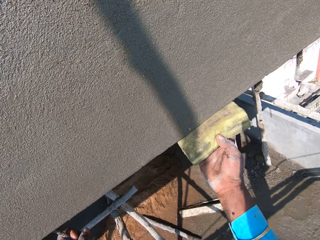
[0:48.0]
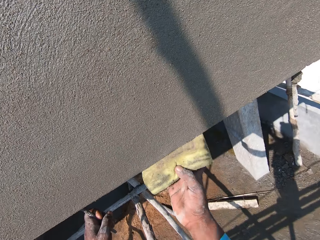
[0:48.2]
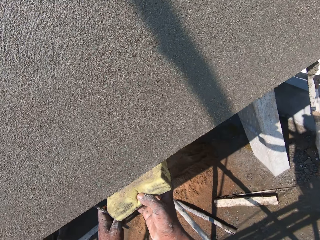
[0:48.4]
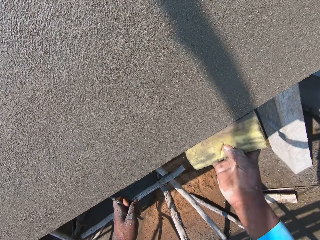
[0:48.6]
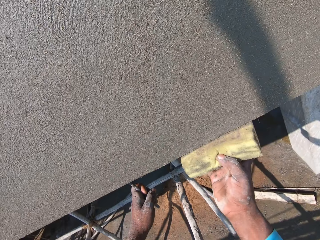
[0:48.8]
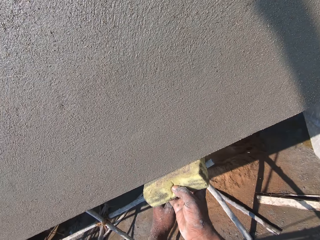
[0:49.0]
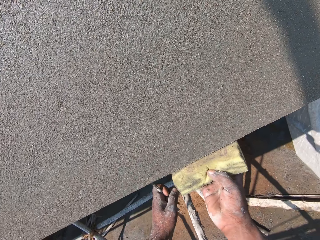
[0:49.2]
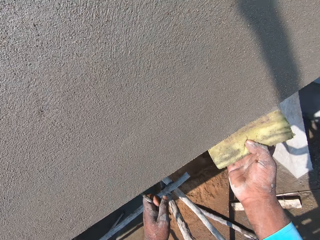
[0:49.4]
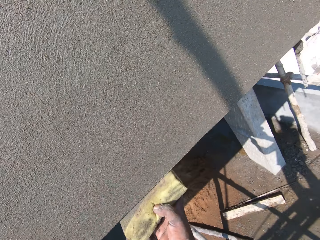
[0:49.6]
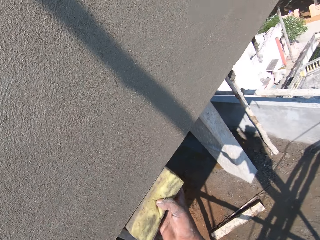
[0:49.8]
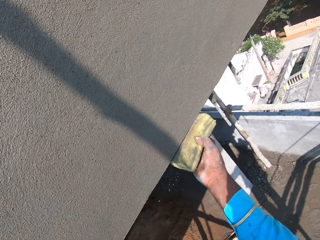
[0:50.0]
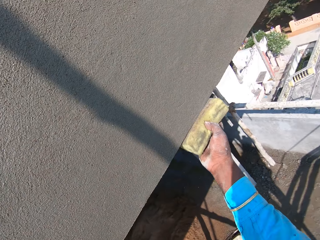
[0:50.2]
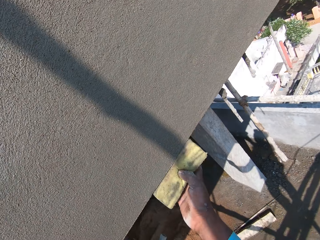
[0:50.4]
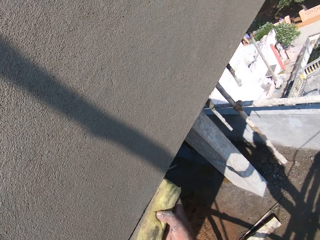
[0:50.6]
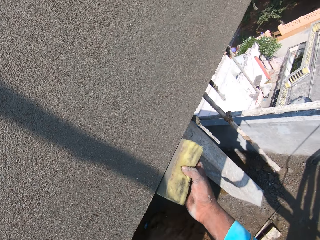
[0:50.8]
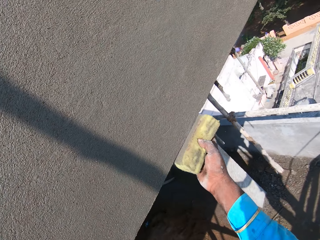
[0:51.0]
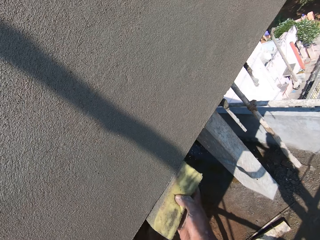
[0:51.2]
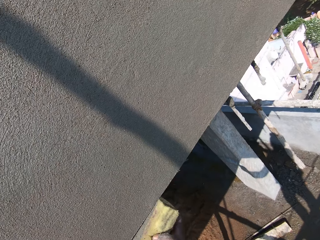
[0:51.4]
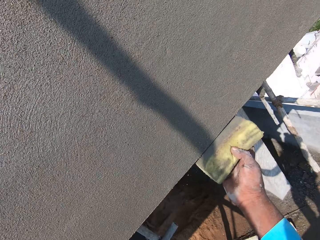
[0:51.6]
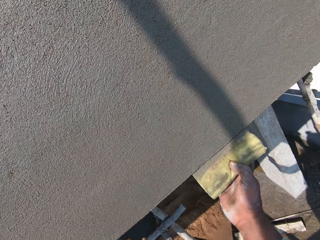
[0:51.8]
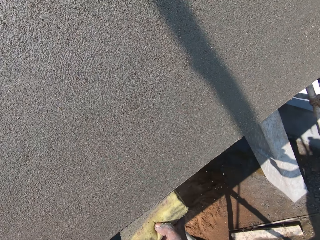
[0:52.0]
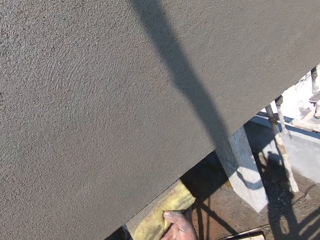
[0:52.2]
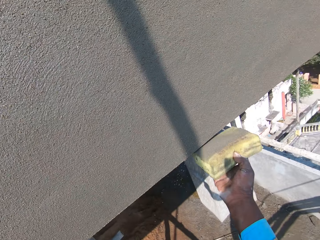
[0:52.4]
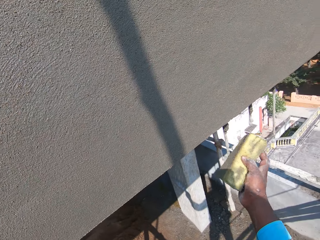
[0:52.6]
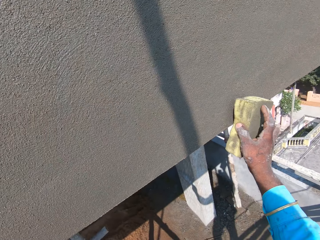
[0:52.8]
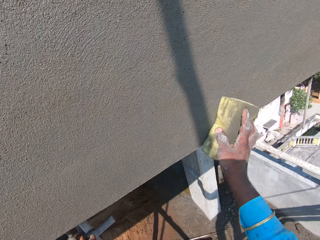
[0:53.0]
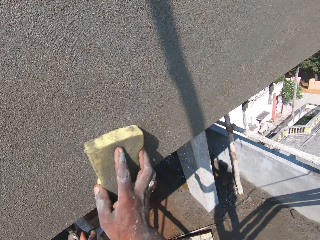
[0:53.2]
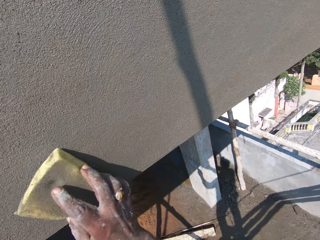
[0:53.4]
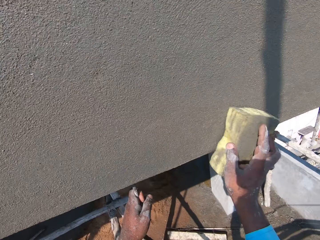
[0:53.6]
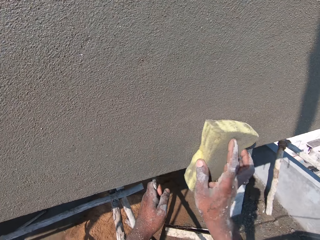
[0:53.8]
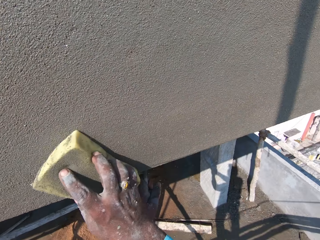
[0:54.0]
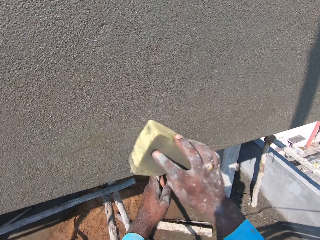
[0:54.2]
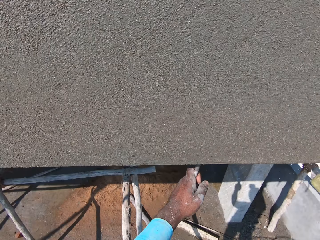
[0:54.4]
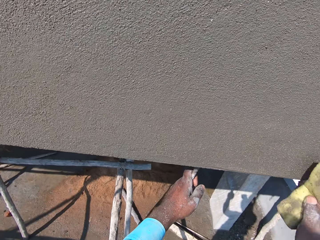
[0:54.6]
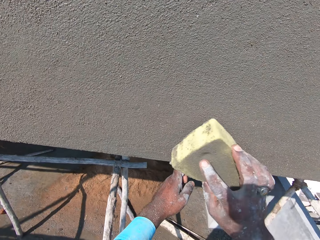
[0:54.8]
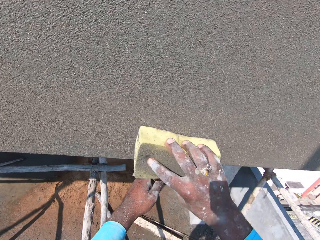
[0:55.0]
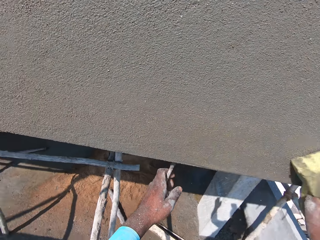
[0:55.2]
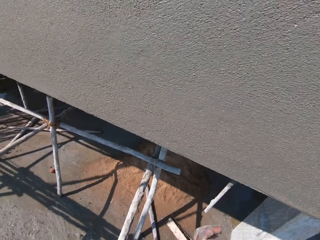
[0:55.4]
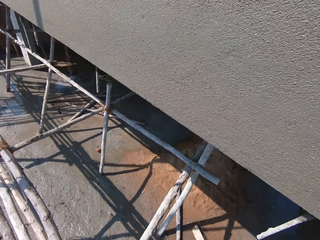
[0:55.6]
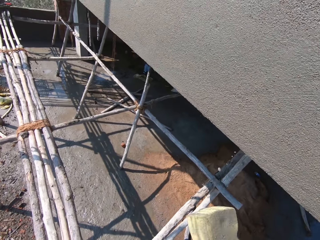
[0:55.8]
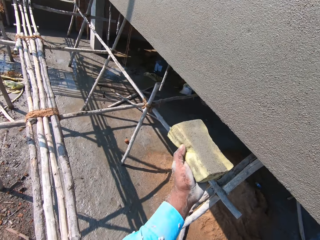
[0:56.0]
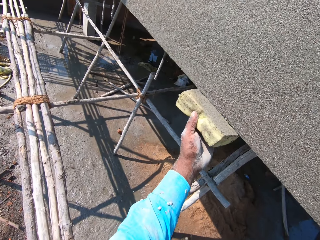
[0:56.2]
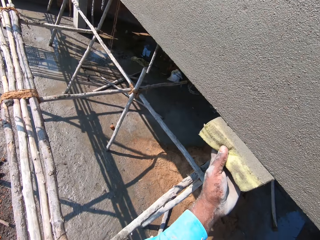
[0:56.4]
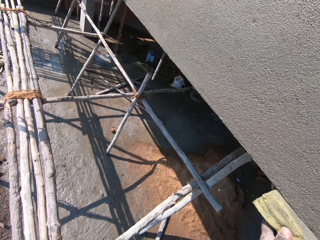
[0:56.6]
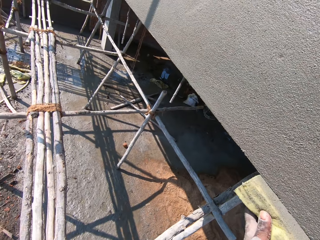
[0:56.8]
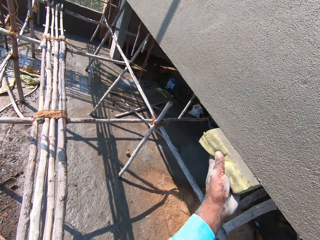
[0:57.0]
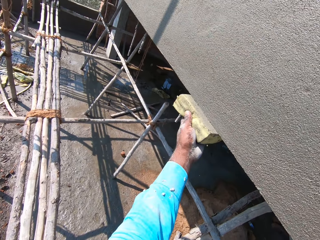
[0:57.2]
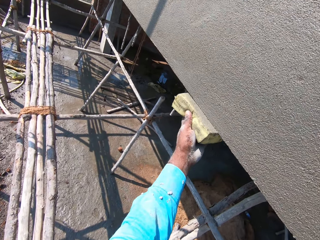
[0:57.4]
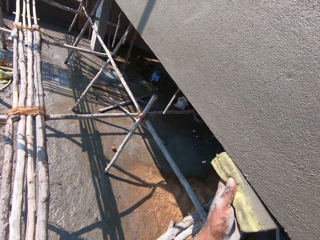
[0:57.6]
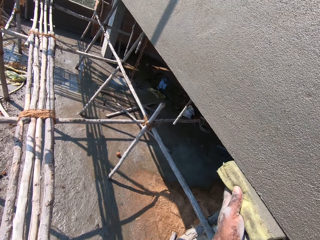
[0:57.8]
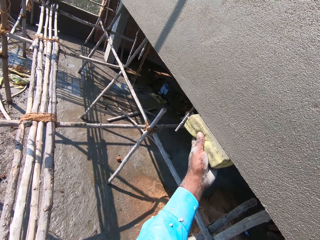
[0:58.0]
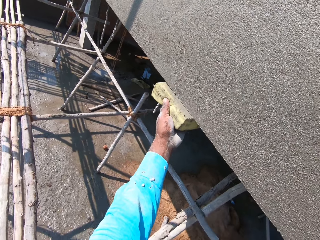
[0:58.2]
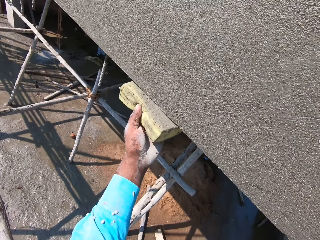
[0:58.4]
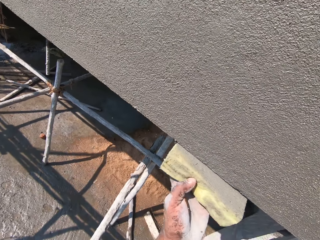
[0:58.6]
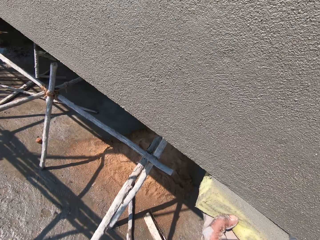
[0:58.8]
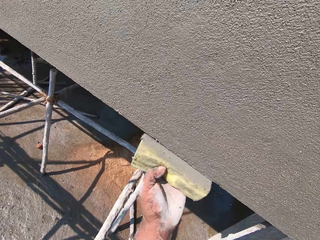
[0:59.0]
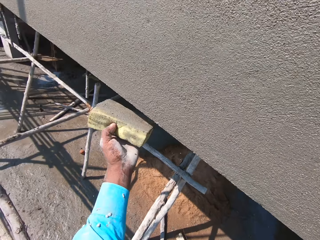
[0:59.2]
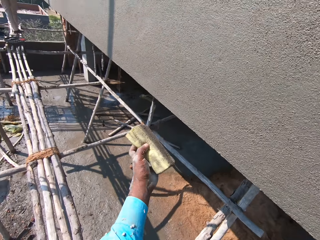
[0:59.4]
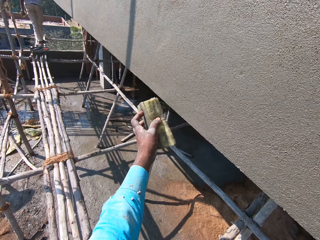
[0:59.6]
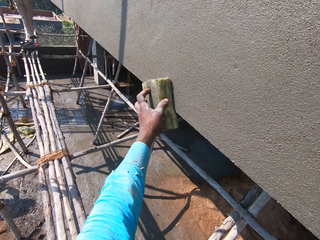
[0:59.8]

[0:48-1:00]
The camera wearer smoothens the wall with the sponge.

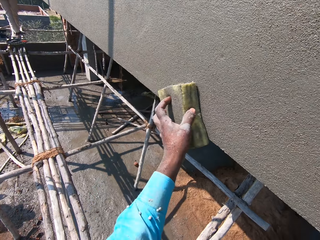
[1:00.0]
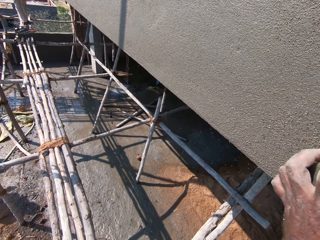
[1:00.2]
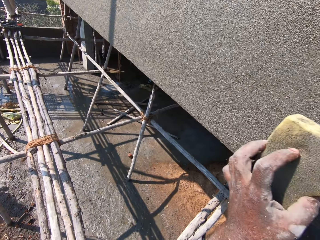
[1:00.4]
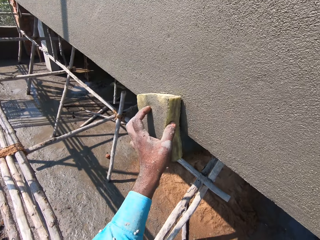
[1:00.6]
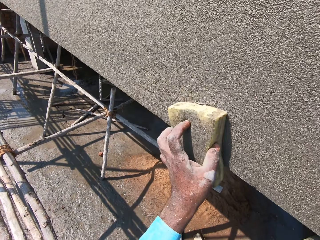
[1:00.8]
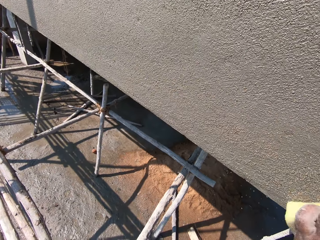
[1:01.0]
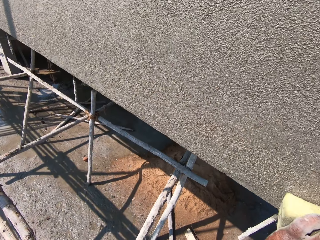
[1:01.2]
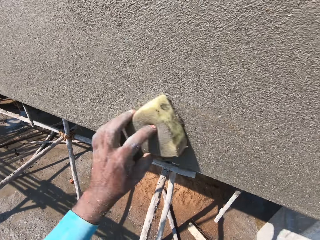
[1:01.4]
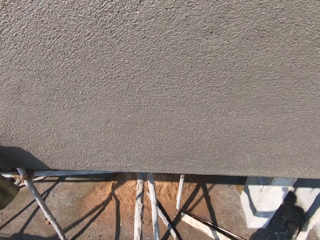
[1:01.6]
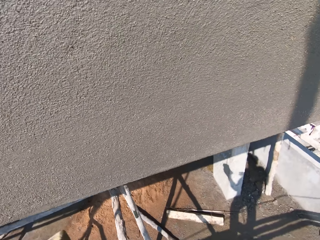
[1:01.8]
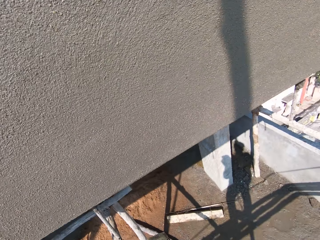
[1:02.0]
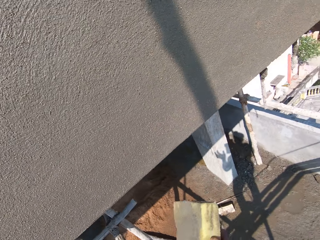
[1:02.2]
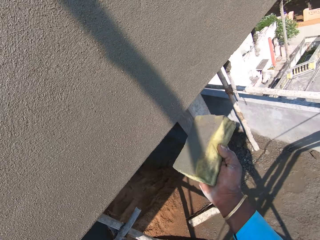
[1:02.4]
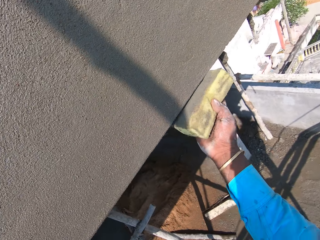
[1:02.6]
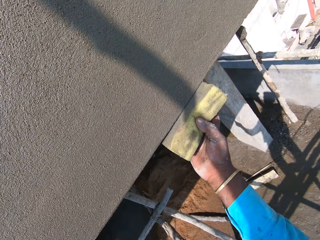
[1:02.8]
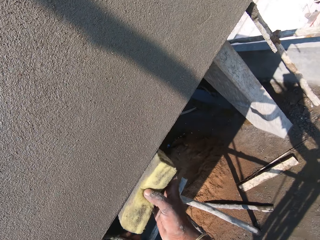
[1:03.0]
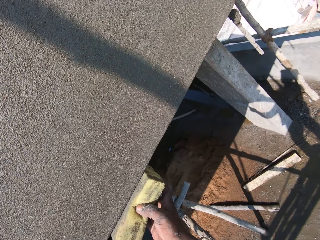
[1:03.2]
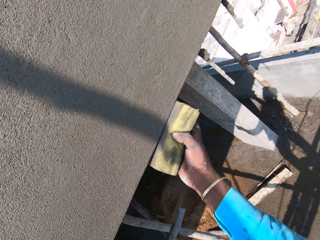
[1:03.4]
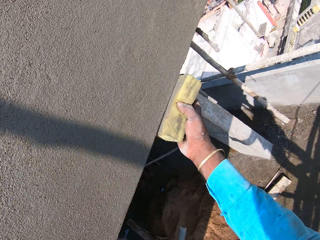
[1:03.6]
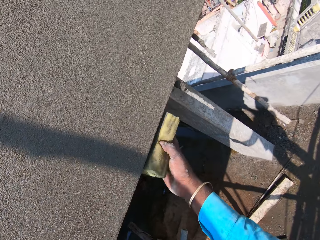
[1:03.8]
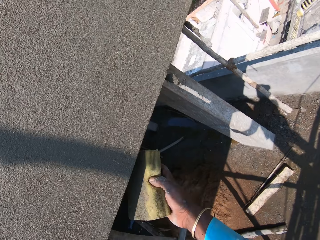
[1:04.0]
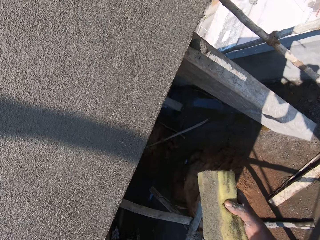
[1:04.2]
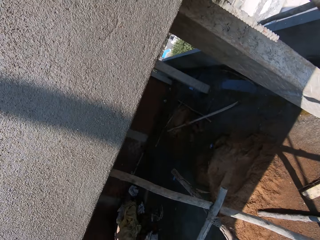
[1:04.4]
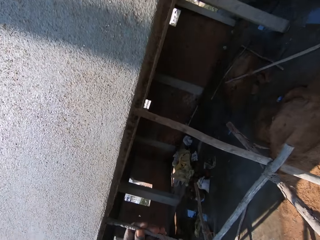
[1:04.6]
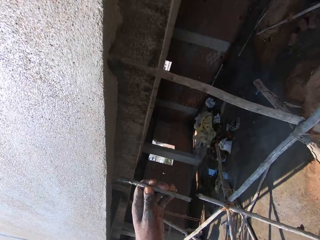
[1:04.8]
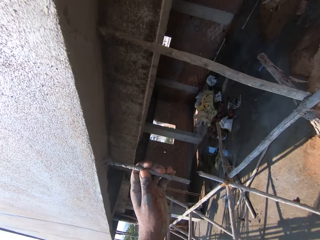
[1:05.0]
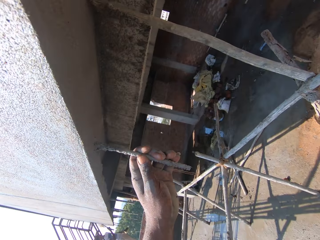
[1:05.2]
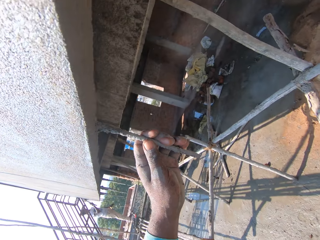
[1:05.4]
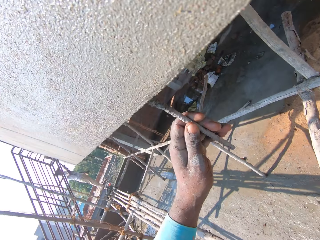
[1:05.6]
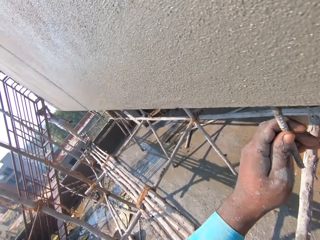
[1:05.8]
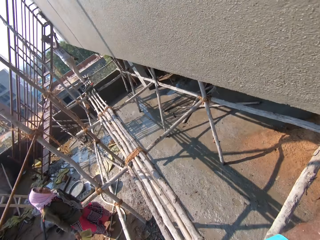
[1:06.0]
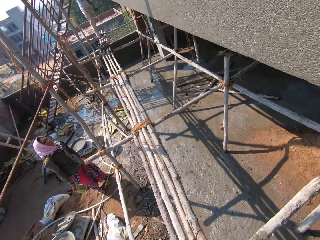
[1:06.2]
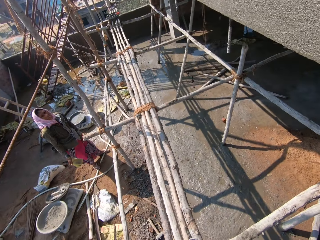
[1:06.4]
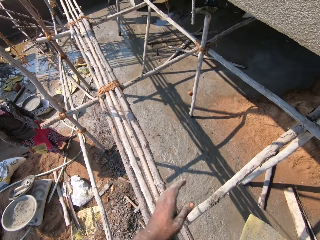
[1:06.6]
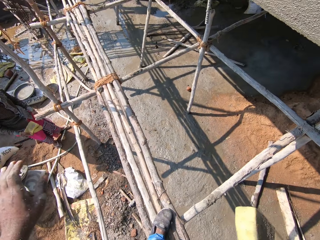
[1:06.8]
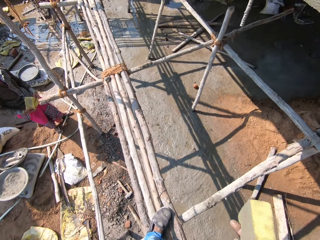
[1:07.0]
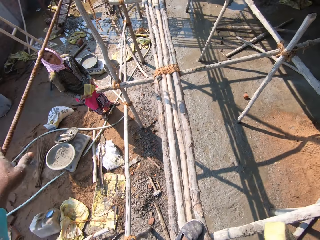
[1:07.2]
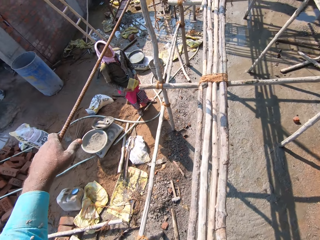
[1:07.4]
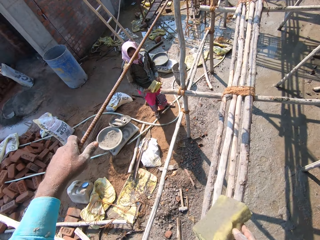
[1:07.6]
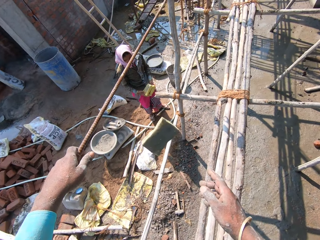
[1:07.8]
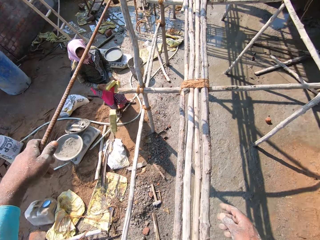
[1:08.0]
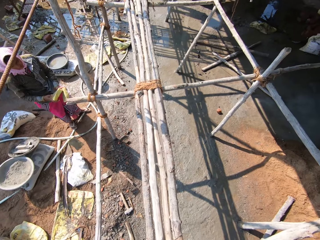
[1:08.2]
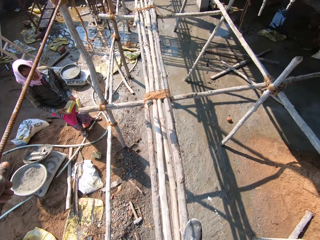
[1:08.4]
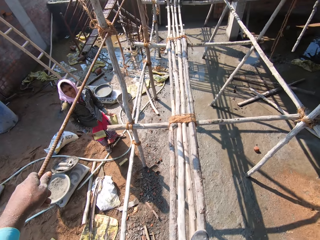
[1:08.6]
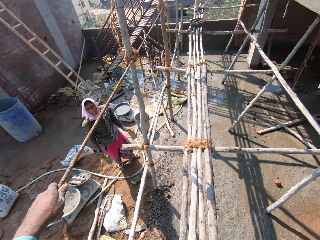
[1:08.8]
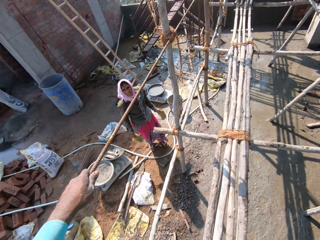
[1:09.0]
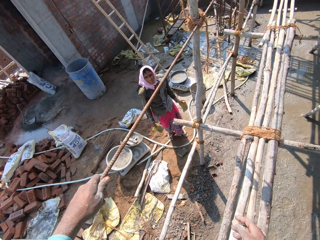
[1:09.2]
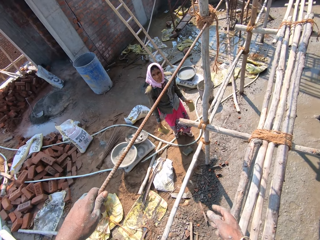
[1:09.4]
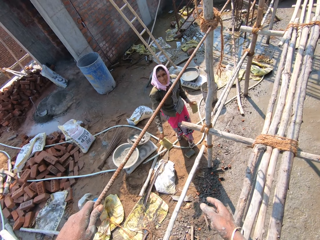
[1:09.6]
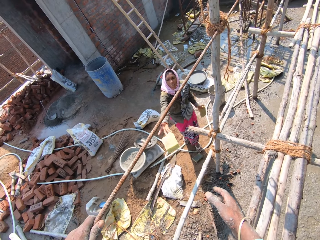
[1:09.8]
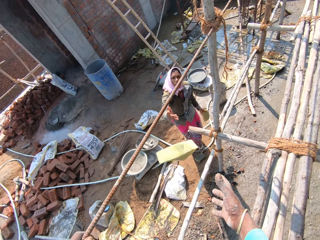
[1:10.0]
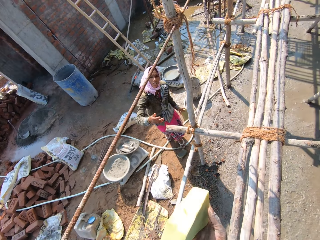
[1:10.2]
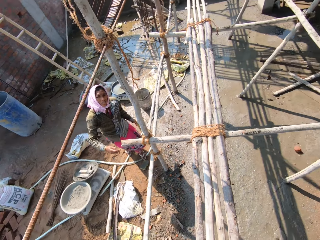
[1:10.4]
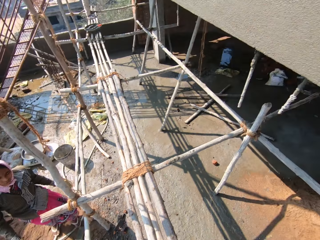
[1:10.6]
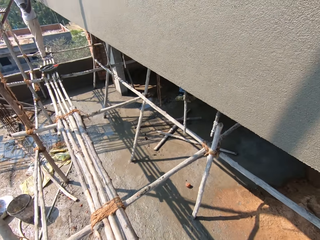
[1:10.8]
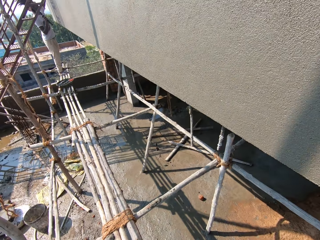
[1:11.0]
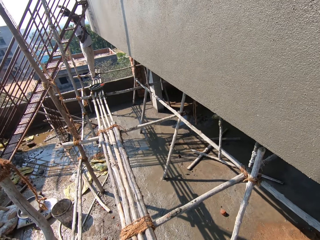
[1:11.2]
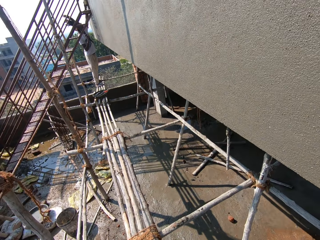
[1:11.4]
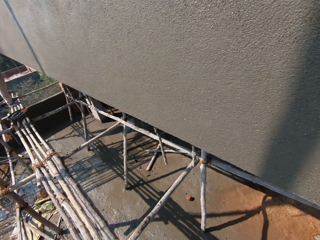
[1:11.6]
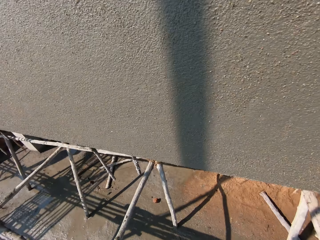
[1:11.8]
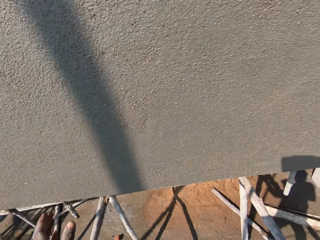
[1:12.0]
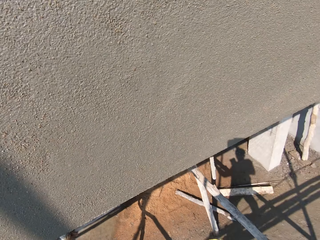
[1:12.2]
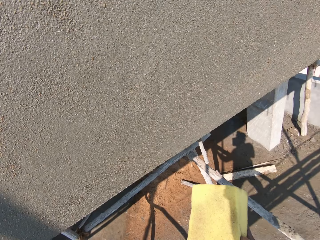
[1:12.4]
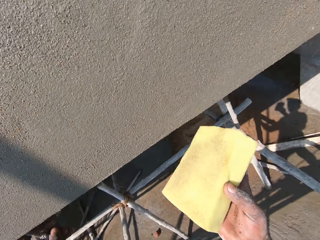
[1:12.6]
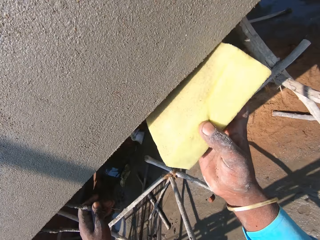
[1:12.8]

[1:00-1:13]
The camera wearer looks around, touches the rope, and throws the sponge on the ground. A lady gives a sponge to the camera wearer.
